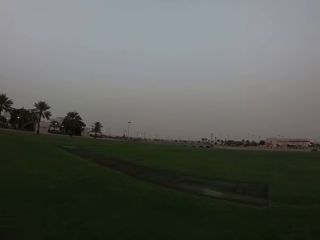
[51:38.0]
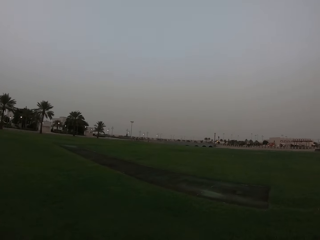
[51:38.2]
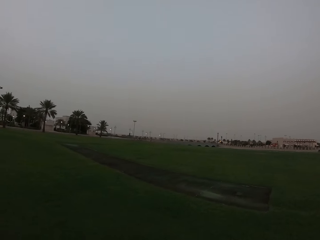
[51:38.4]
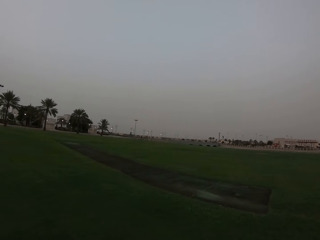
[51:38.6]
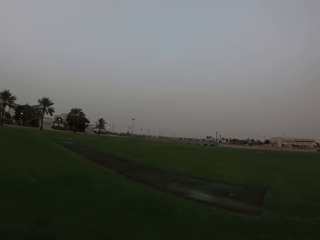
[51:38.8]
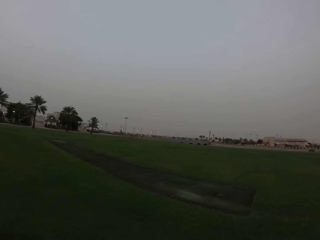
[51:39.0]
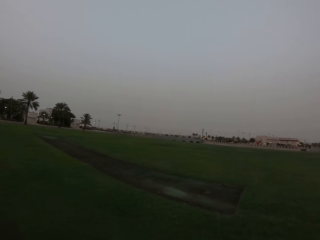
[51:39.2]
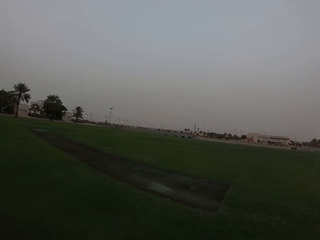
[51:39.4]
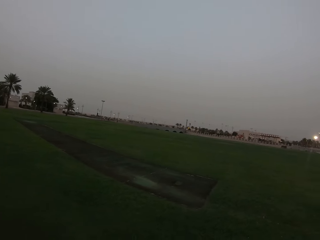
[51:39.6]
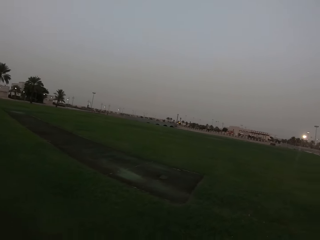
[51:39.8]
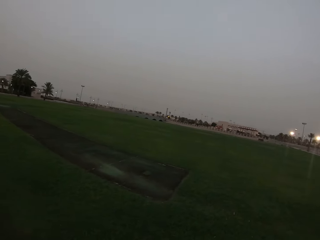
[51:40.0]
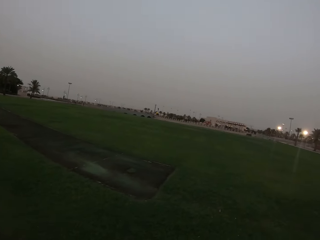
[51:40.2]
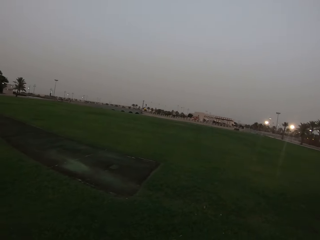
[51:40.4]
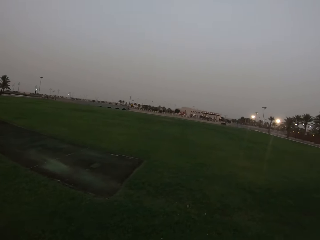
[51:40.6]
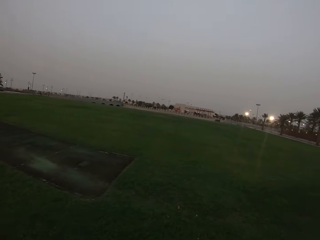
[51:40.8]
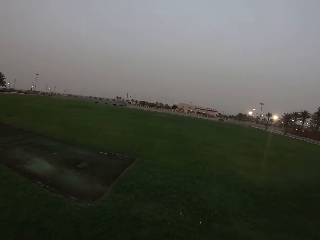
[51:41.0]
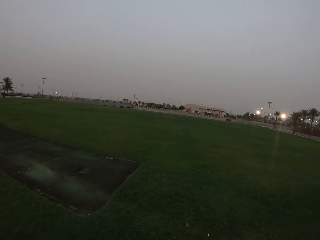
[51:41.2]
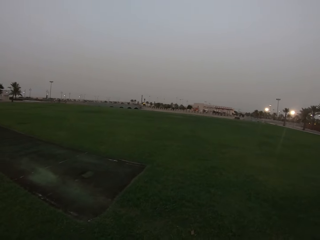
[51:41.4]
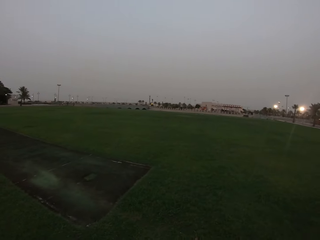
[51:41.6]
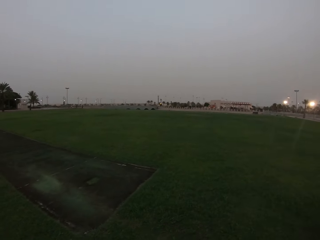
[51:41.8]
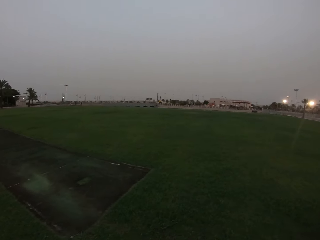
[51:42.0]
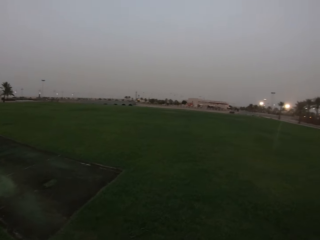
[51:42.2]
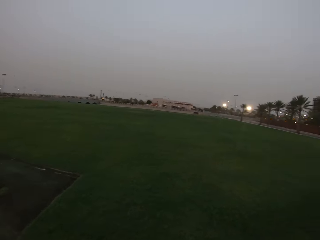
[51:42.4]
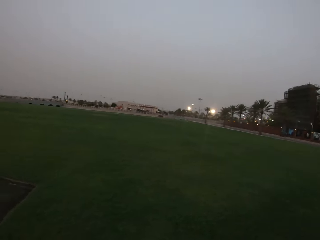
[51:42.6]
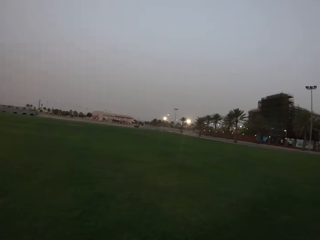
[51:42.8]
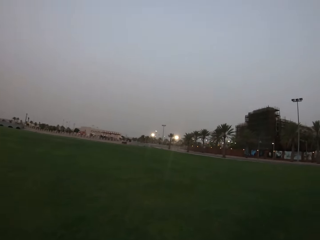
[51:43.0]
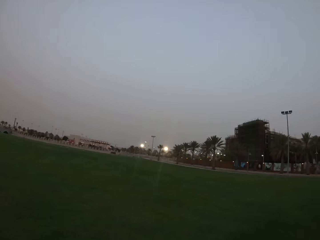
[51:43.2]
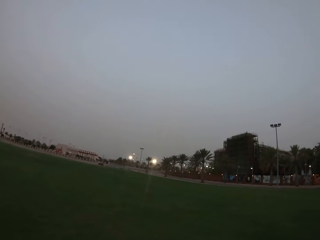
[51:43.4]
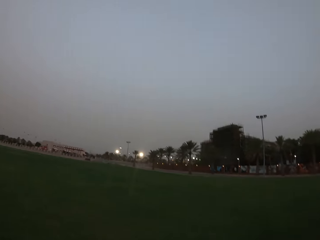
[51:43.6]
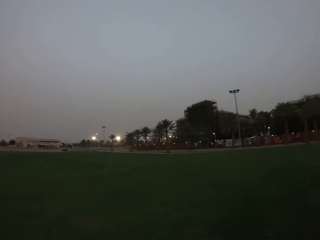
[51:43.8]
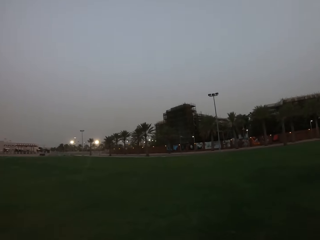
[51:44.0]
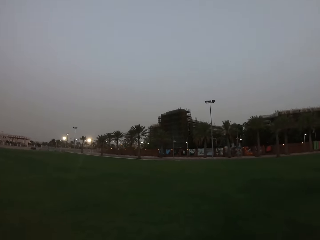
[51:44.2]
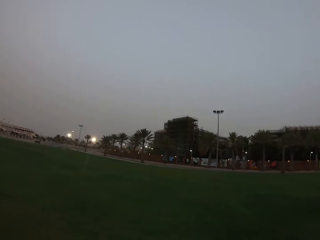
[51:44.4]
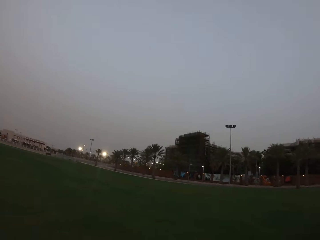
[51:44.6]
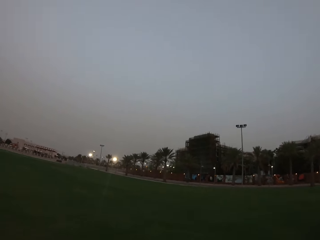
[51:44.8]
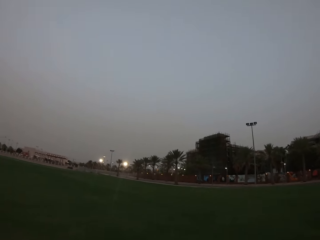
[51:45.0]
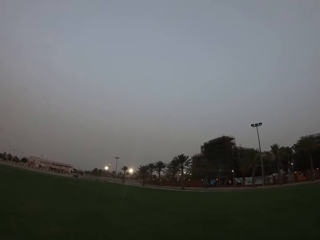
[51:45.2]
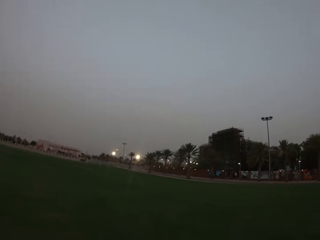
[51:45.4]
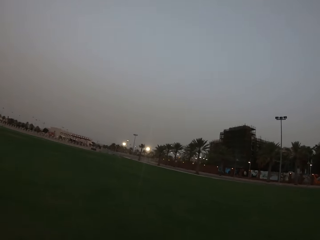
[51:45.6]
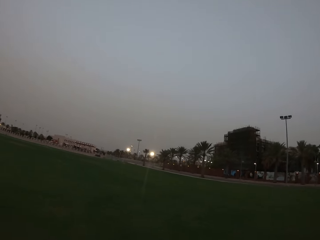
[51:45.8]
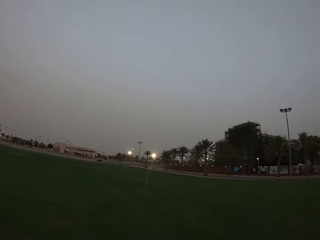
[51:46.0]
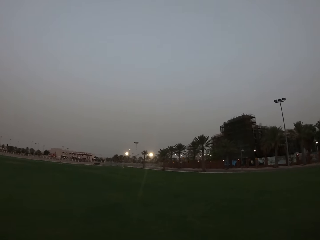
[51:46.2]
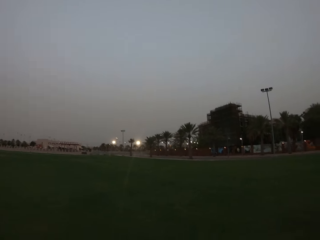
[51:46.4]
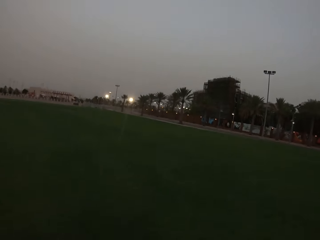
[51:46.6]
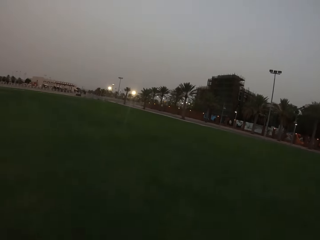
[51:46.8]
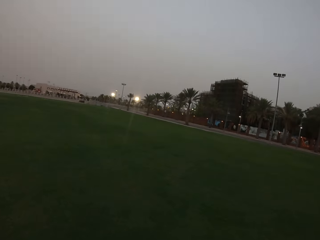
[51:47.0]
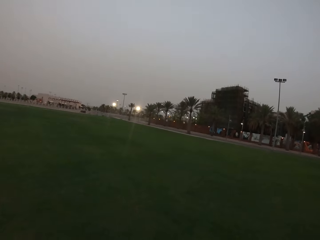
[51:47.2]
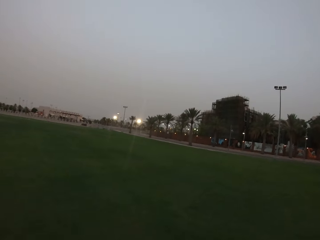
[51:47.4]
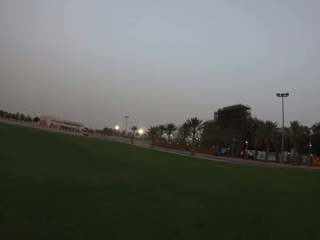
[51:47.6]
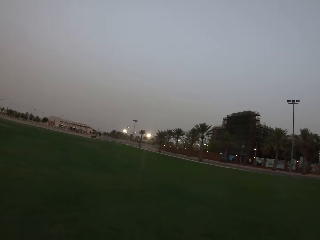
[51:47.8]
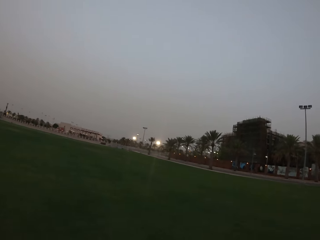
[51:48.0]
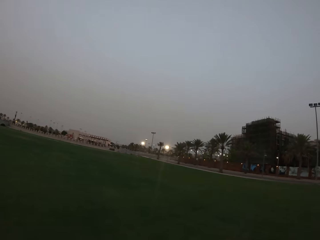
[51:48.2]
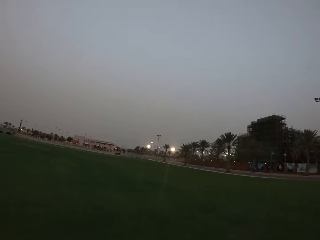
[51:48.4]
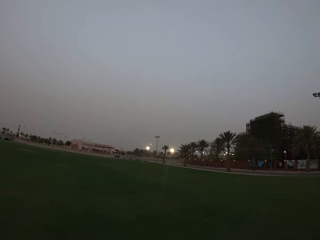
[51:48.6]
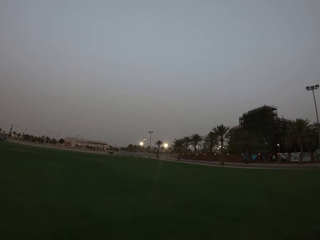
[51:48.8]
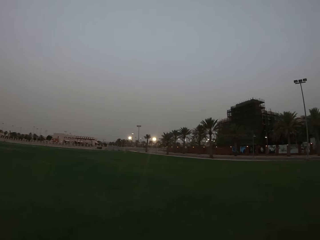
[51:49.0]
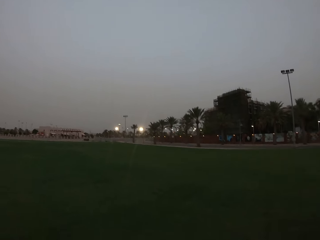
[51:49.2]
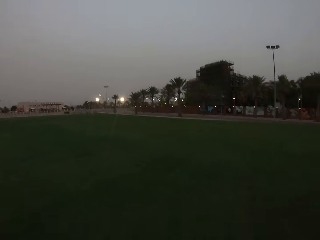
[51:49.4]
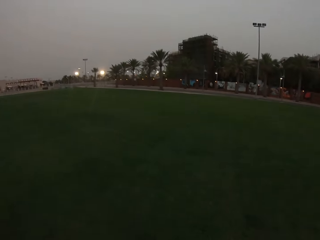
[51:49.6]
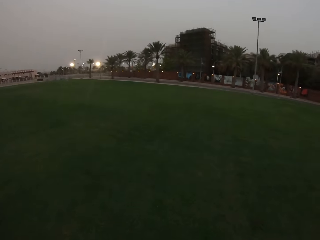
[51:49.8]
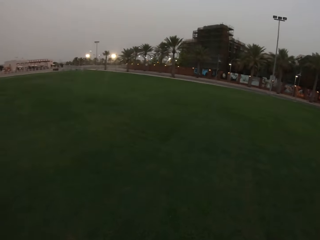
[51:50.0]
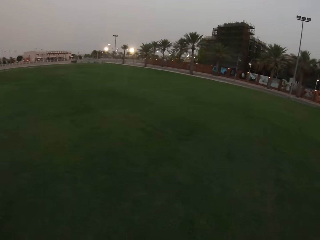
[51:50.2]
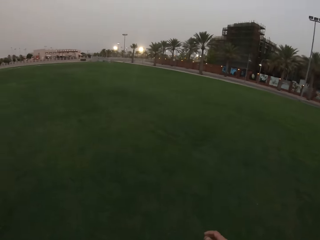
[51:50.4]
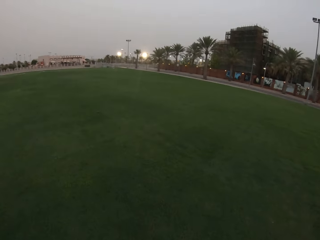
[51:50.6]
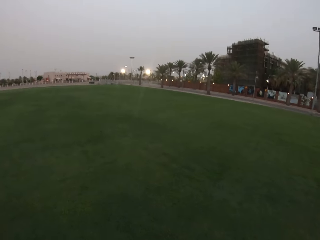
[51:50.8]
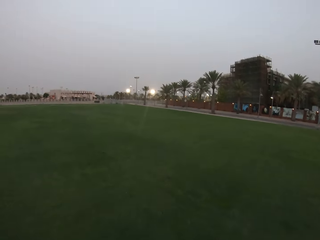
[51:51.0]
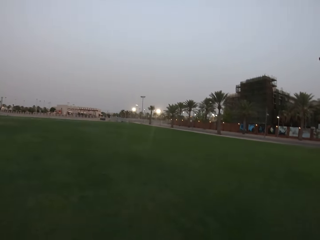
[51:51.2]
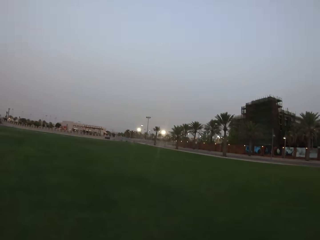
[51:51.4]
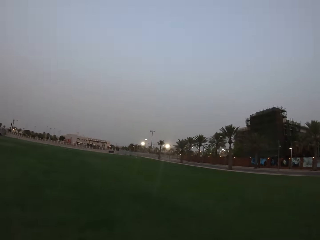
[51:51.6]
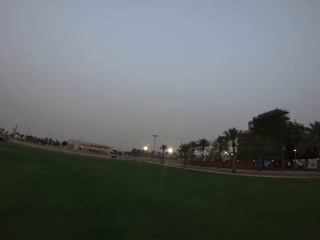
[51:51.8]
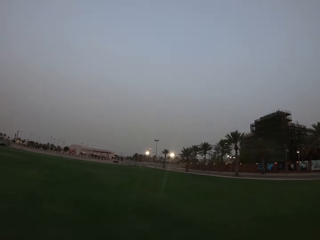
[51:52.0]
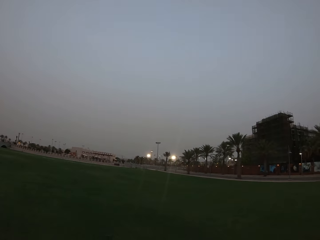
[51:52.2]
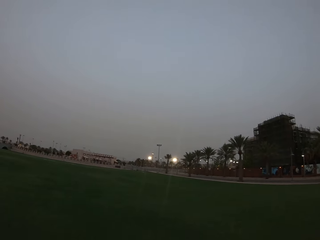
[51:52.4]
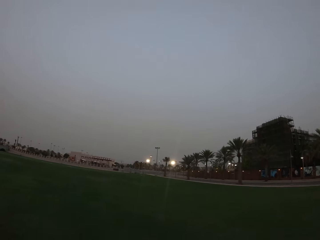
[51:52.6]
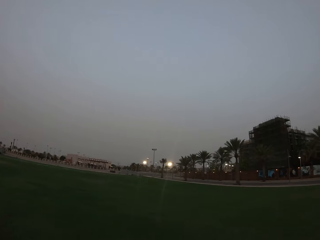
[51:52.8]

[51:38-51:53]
The camera wearer looks around. They walk around. They look around. They walk around.

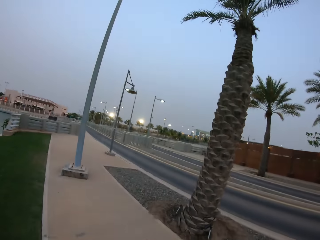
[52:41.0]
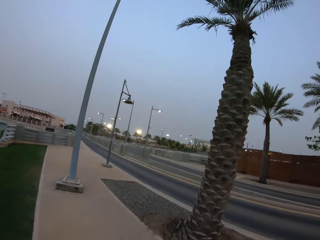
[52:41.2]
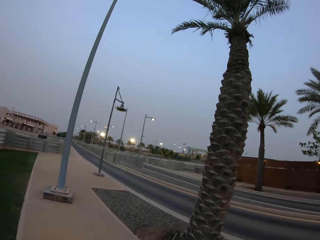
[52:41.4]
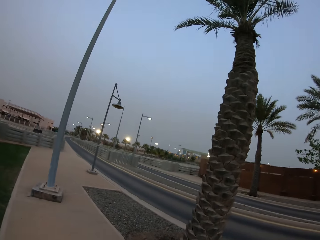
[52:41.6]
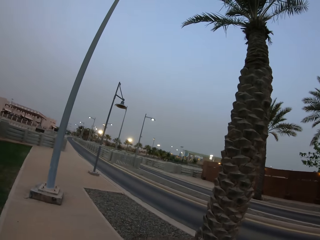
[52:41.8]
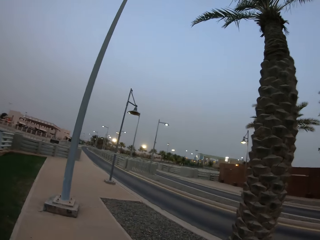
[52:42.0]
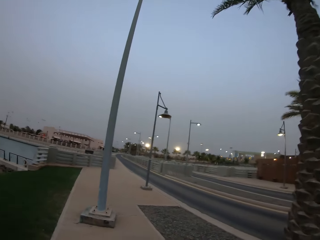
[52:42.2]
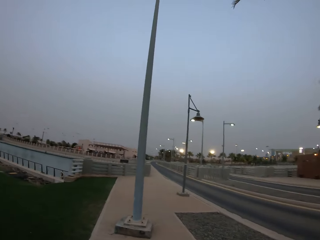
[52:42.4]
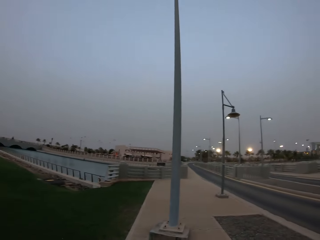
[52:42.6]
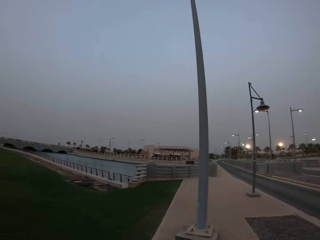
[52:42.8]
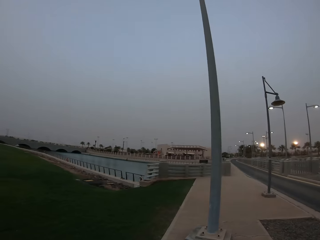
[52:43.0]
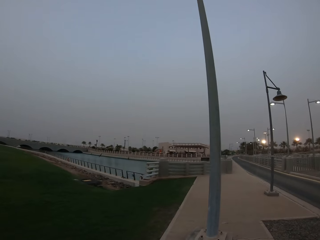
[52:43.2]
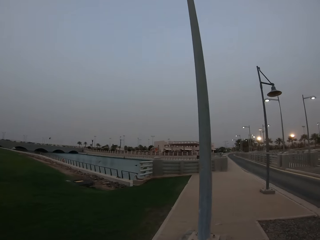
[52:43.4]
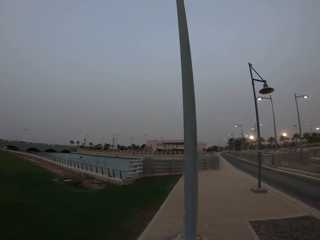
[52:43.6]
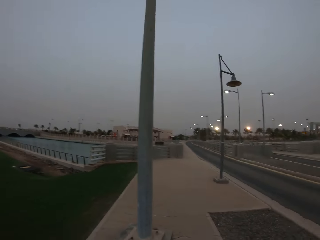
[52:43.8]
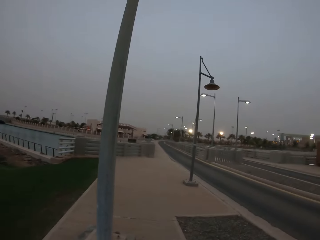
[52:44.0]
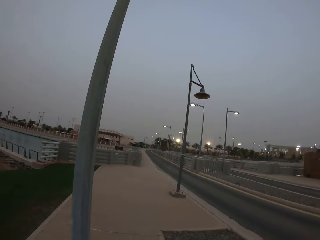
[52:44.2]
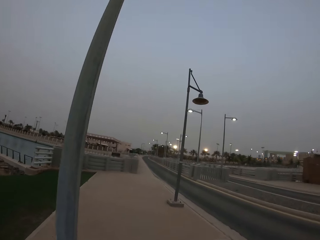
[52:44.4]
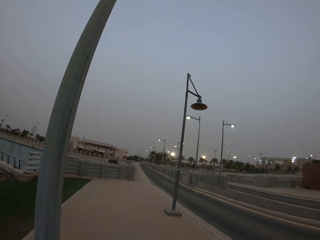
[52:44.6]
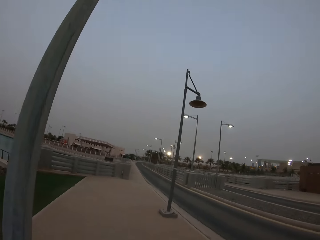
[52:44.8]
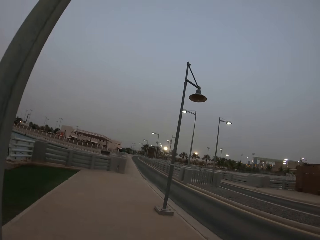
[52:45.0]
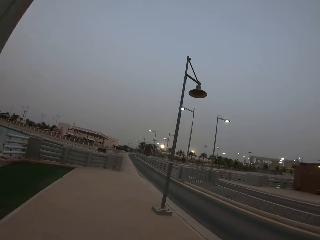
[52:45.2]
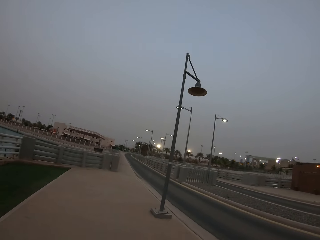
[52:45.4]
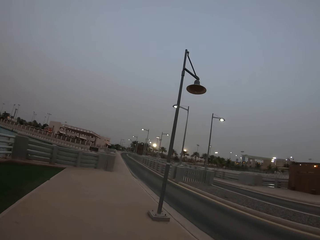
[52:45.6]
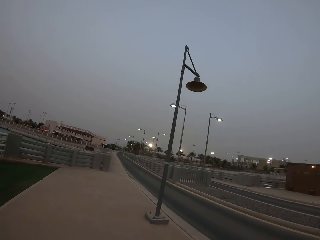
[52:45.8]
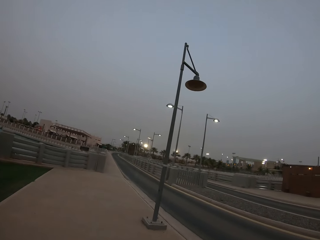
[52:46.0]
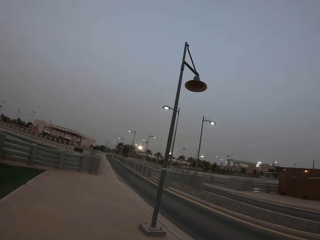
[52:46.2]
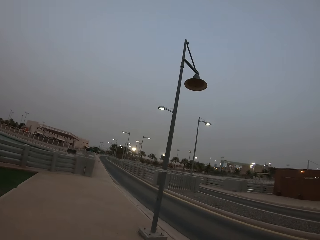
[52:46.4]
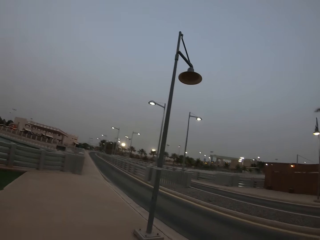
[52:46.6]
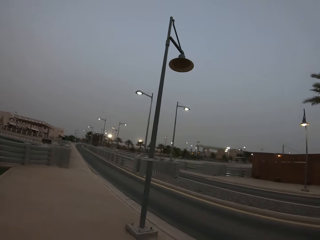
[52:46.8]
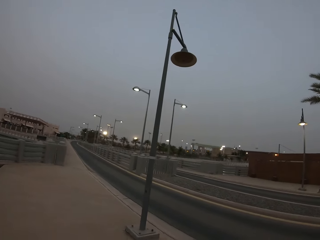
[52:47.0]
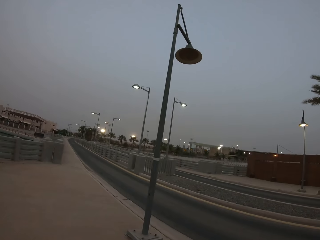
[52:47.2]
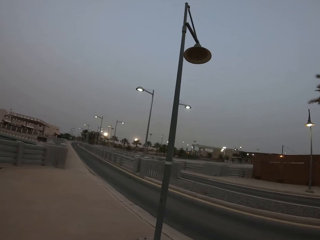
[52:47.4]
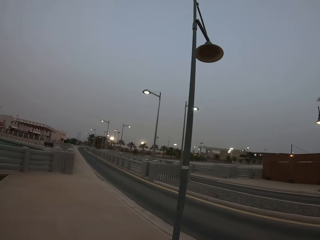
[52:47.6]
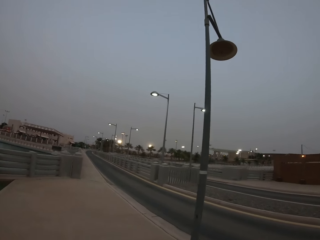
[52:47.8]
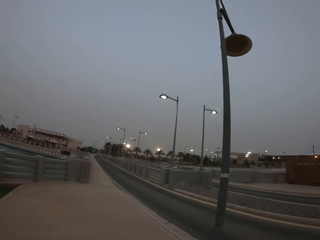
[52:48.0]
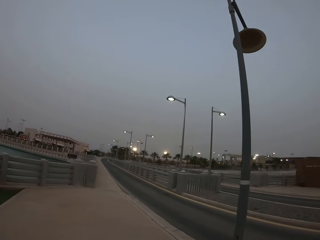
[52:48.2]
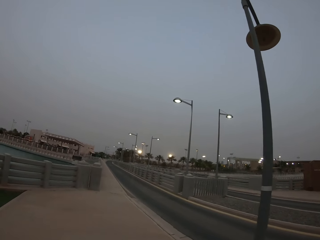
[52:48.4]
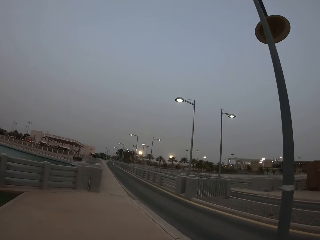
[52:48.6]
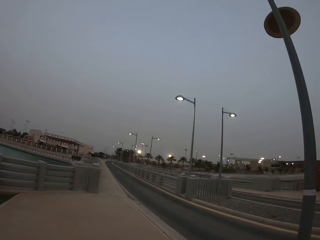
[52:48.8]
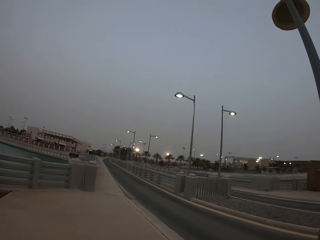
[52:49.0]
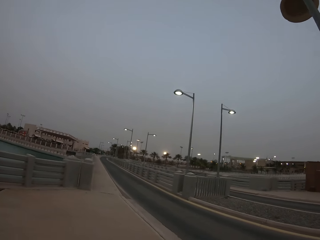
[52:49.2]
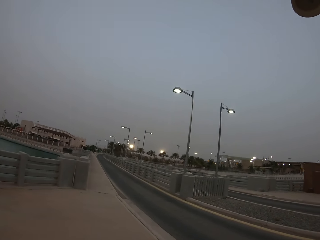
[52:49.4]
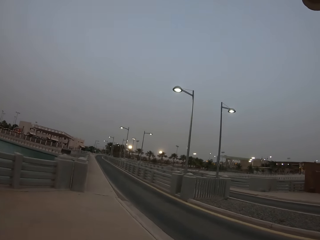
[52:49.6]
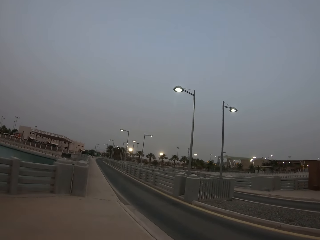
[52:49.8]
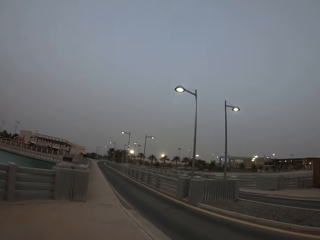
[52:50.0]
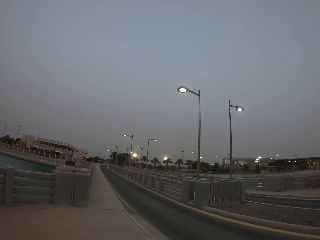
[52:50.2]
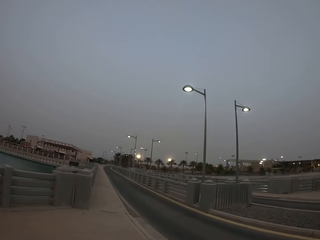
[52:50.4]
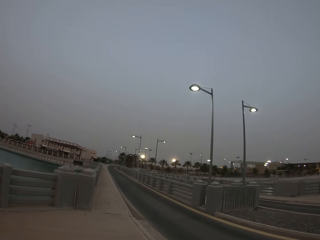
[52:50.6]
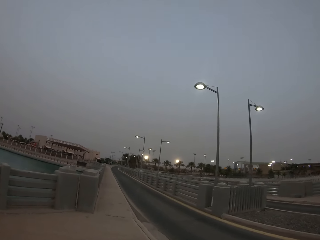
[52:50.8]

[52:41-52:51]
The camera wearer looks around. They walk around.
